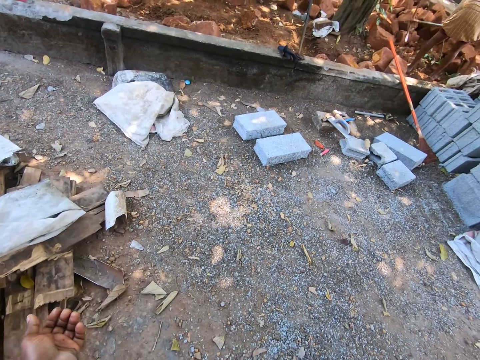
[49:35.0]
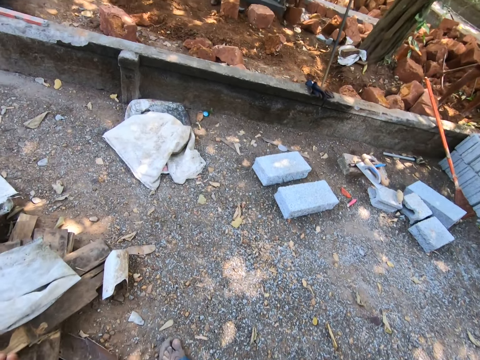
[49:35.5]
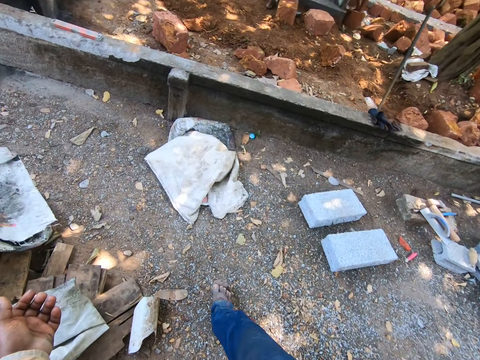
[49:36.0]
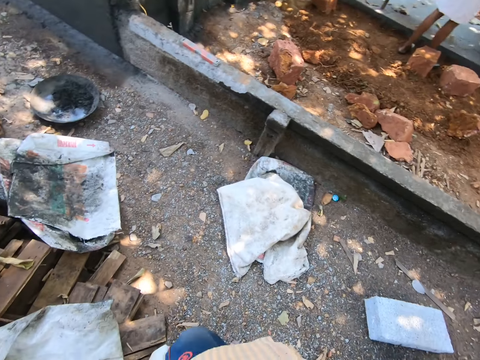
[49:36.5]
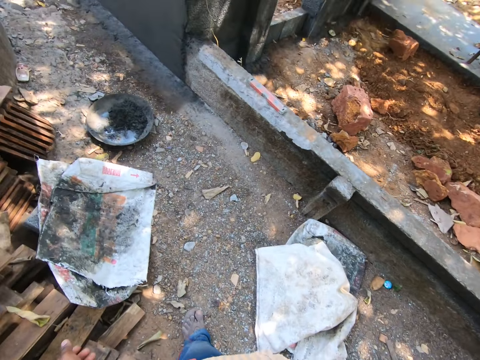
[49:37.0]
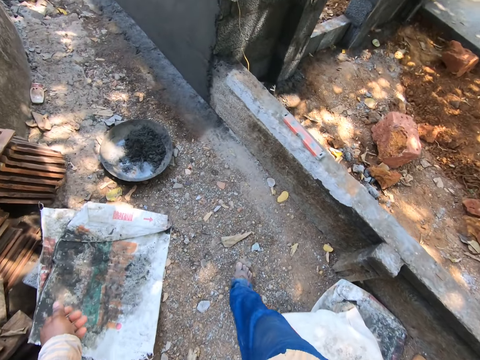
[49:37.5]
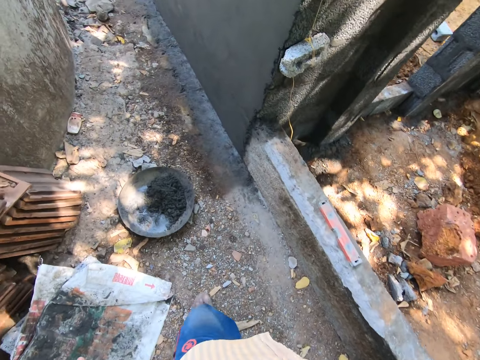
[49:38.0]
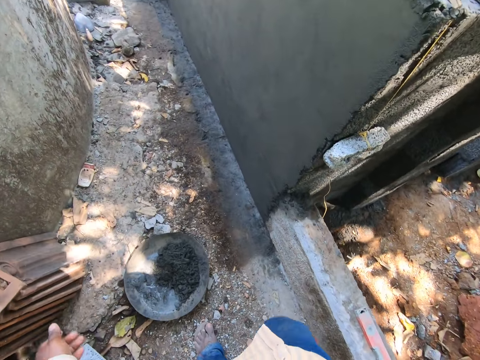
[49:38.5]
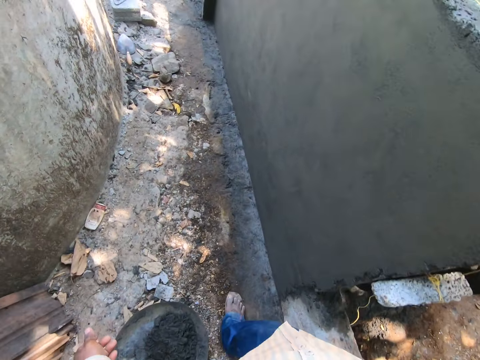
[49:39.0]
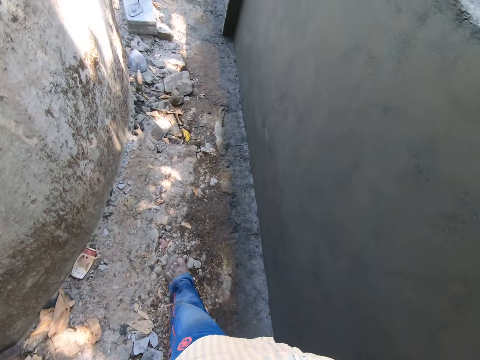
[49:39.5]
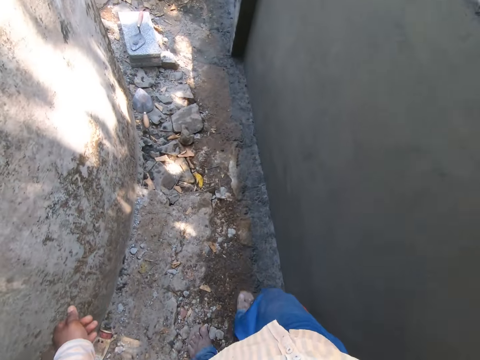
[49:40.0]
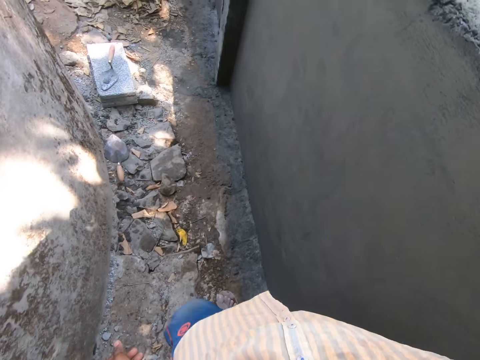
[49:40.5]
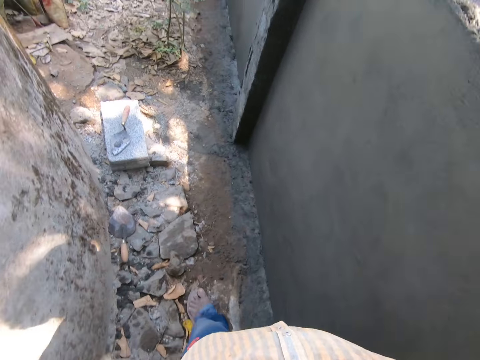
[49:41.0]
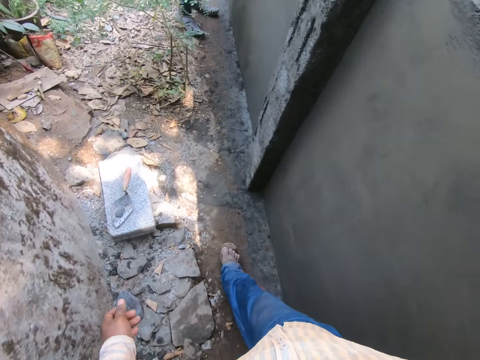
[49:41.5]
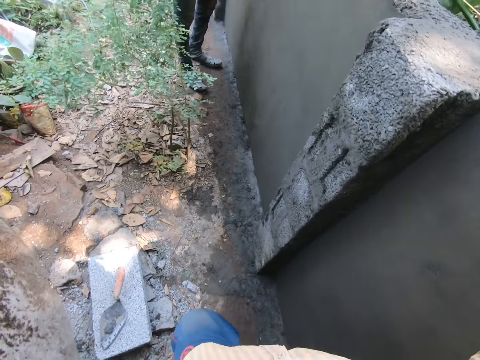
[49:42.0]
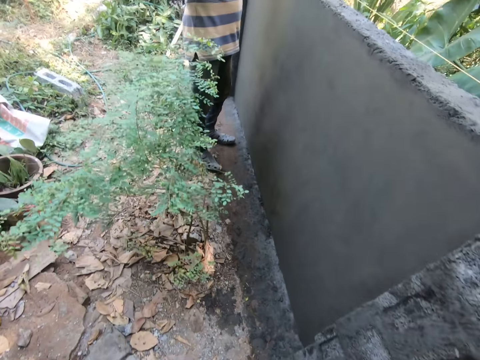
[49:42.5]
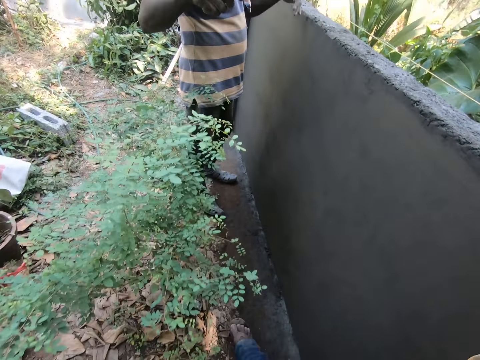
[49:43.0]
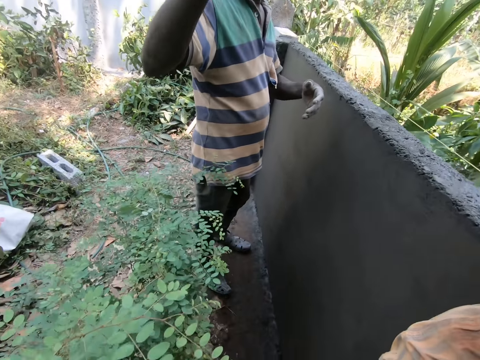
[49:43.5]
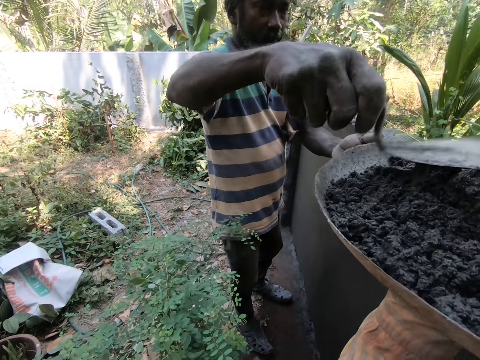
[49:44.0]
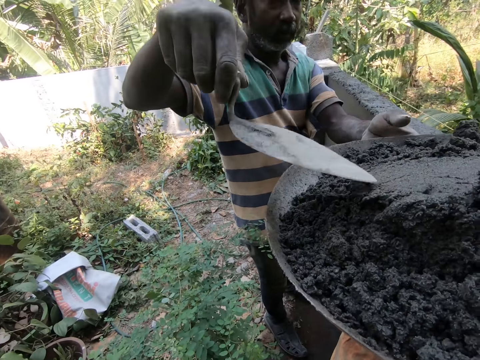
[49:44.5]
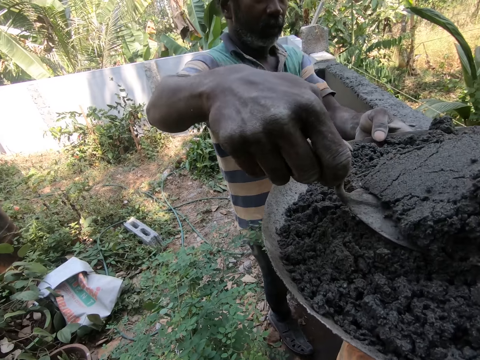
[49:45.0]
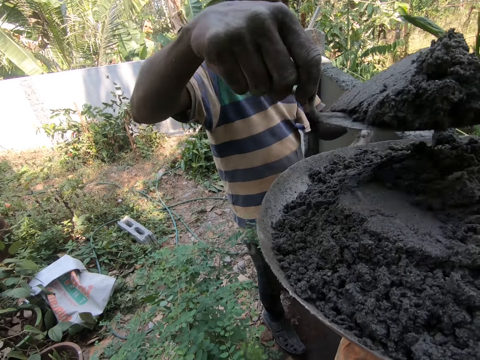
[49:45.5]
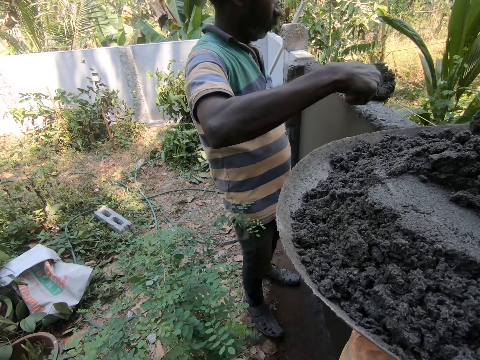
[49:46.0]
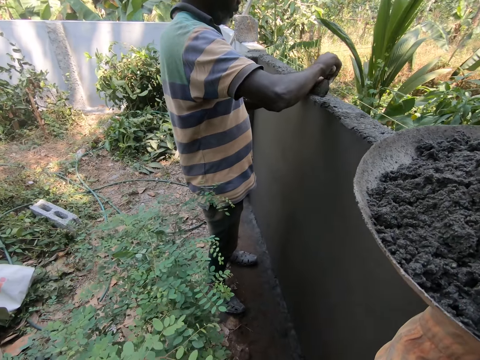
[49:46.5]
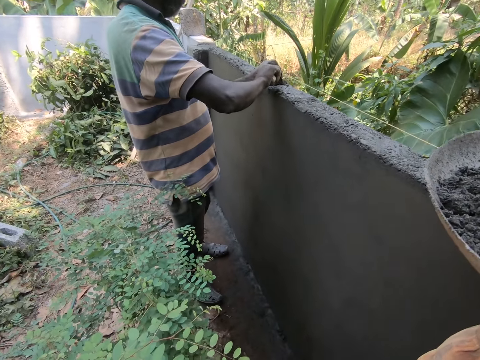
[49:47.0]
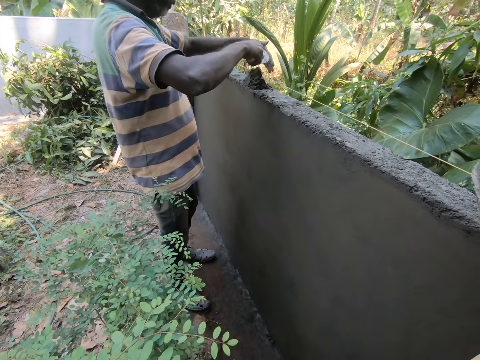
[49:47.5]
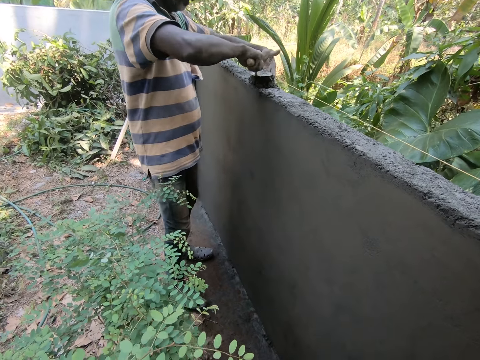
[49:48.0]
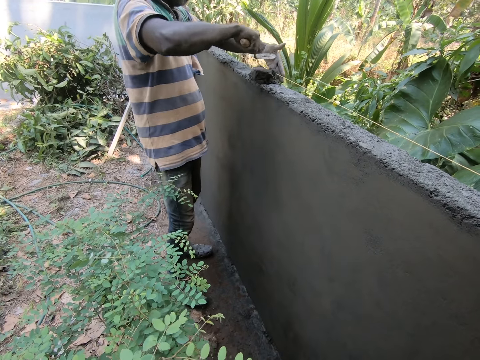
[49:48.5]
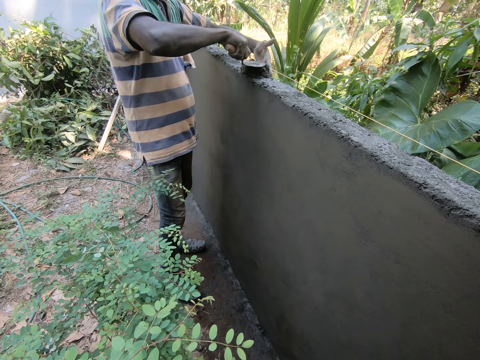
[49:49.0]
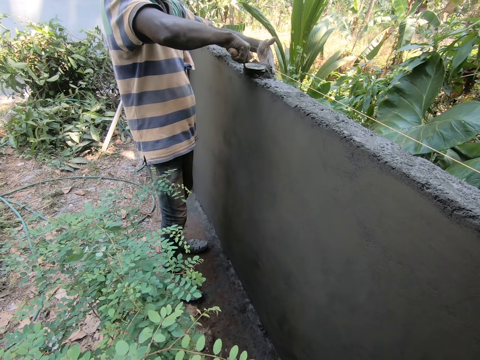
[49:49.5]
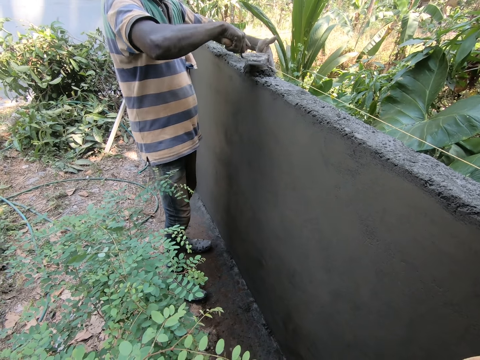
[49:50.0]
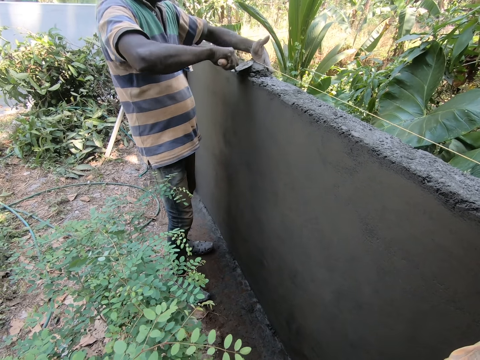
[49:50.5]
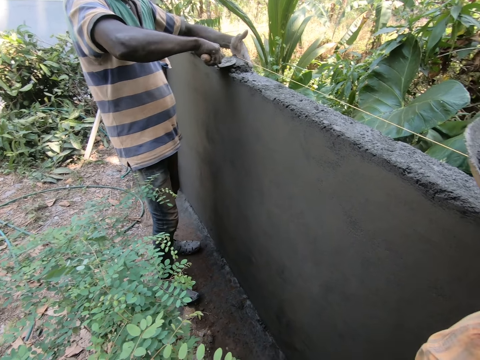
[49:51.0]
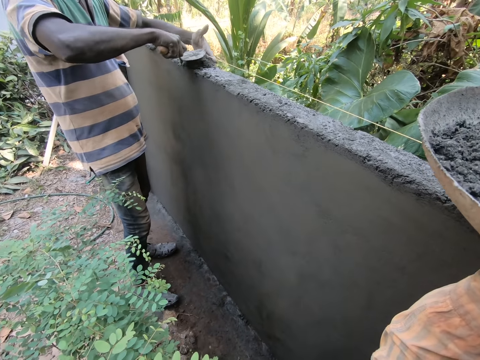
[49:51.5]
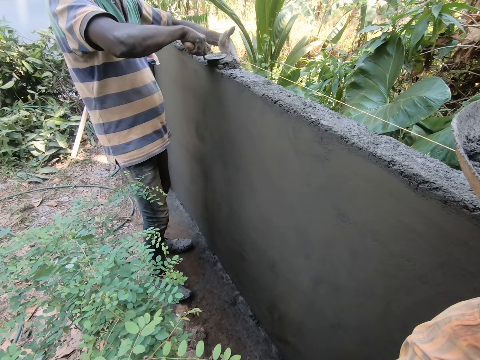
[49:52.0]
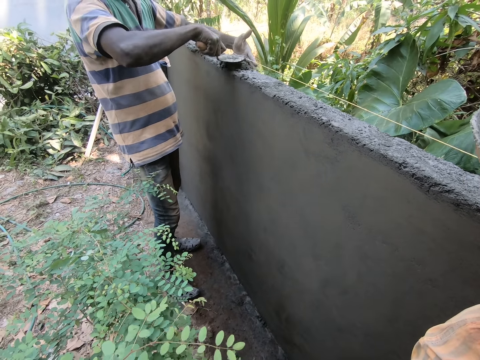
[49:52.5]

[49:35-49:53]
The camera wearer walks around with the sand. A man hits the mixed cement in the head pan with the hand trowel in his right hand. The man carries mixed cement from the head pan with the hand trowel in his right hand. The man pours the mortar on a fence with the hand trowel in his right hand. The camera wearer converses with the man. The man sets the mortar on the fence with the hand trowel in his right hand, guides the mortar on the fence with his left hand and dabs the hand trowel on the mortar with his right hand.

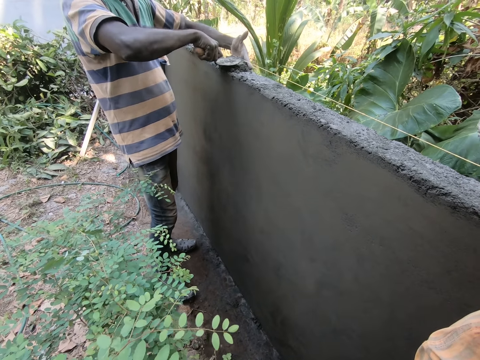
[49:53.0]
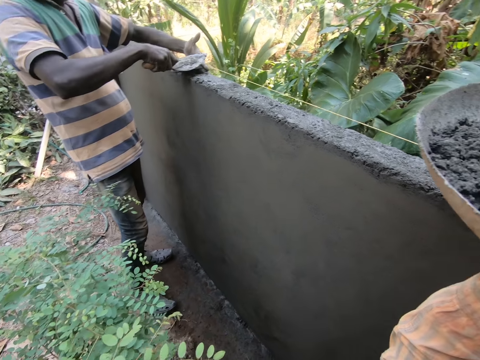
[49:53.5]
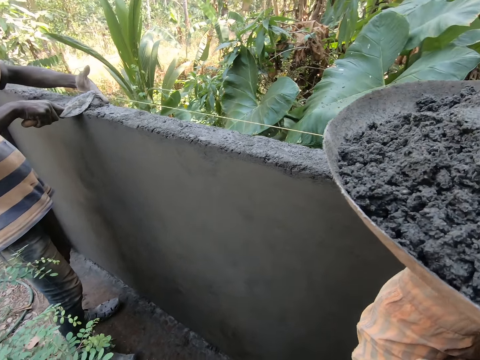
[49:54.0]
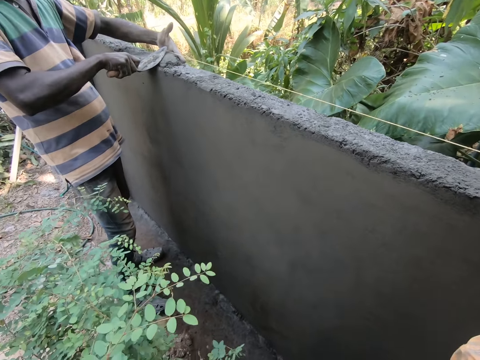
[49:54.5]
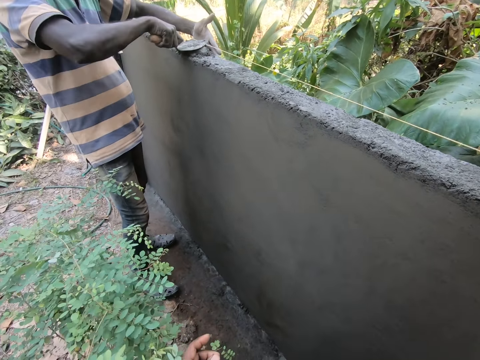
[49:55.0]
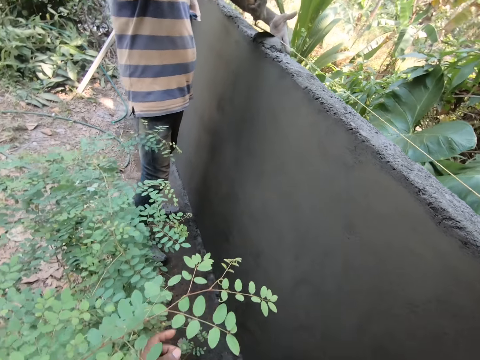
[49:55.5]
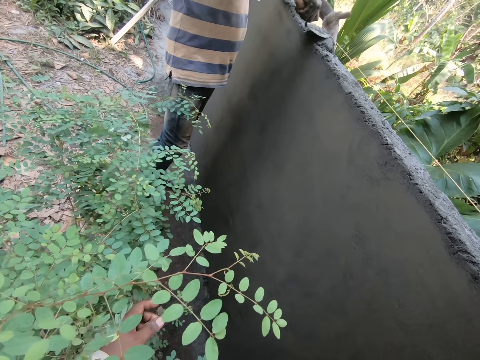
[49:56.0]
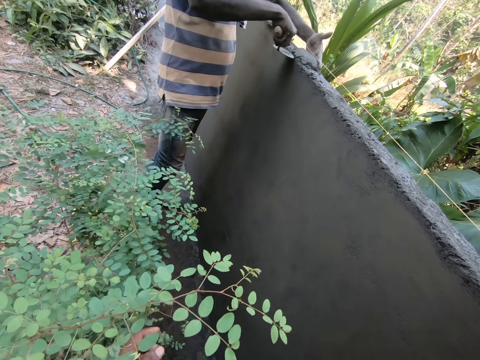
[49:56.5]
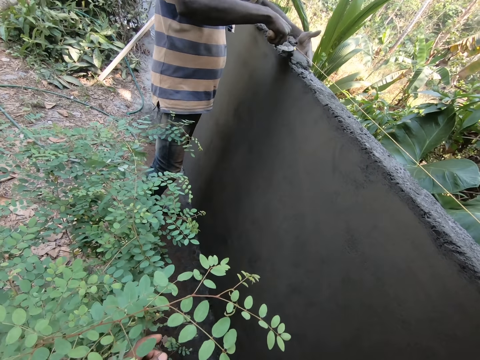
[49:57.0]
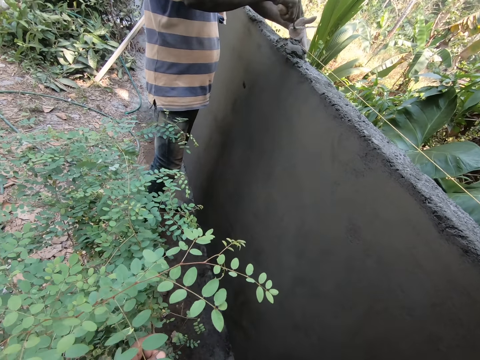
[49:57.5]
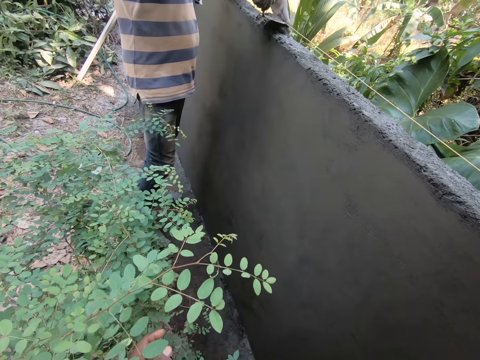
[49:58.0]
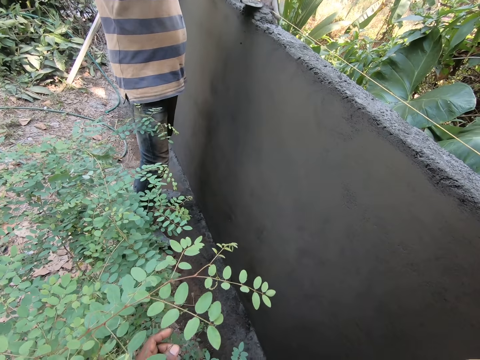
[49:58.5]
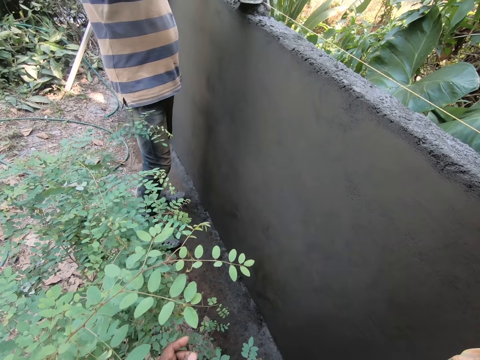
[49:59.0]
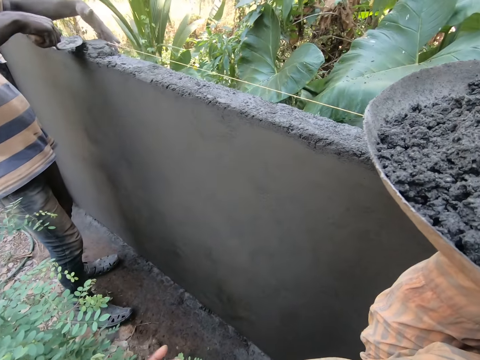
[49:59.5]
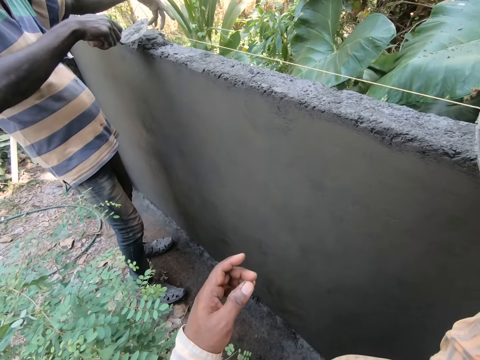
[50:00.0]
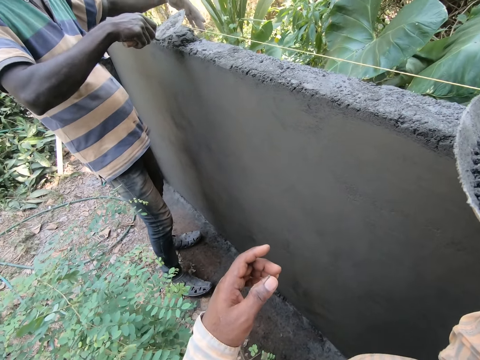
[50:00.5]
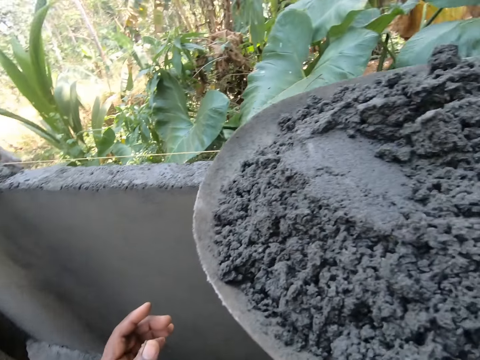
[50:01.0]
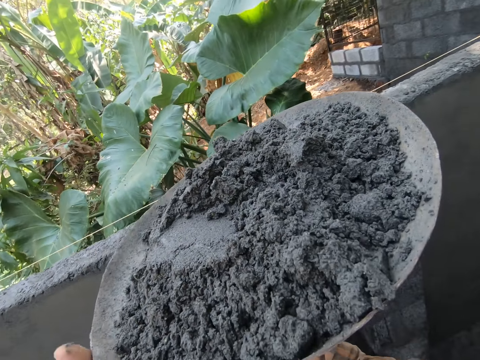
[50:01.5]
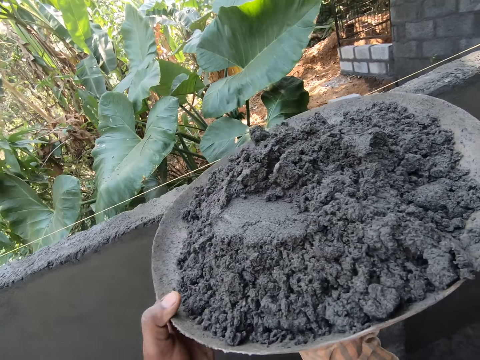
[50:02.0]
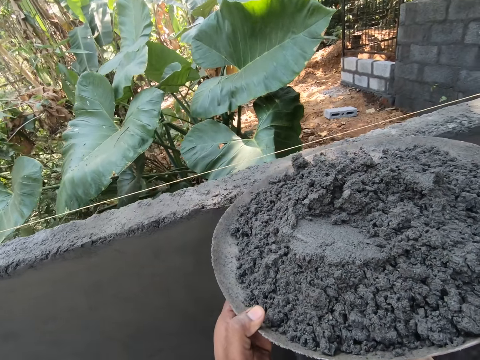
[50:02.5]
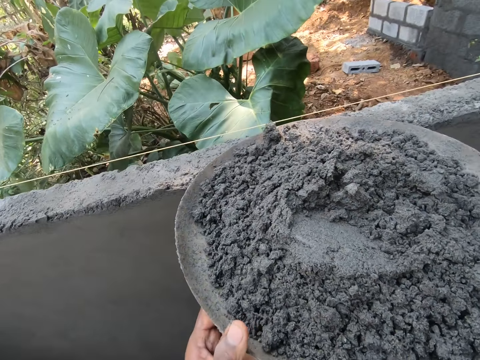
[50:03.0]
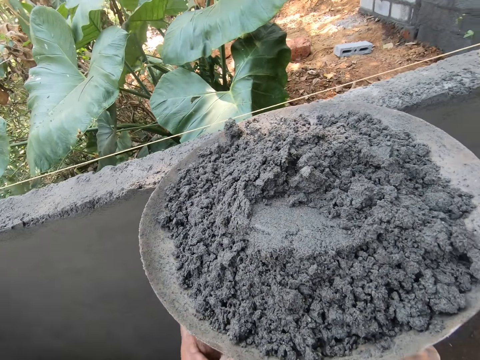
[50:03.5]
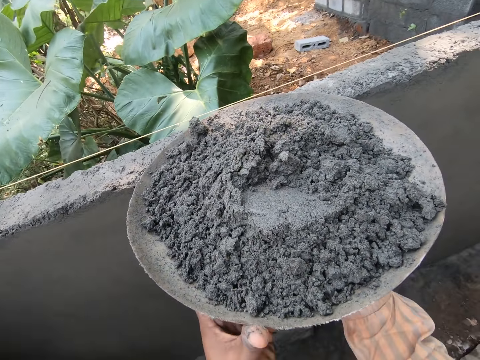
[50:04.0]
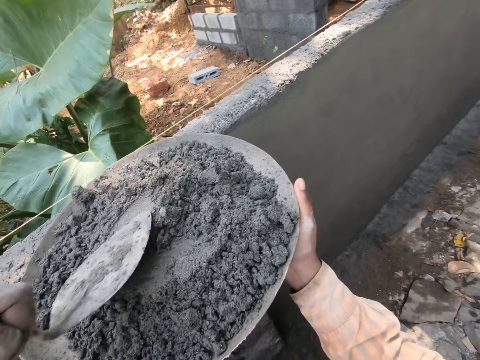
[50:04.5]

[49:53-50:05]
The camera wearer holds the bowl of mortar with his left hand. He drops the bowl of mortar on the fence with both hands. He supports the head pan against the wall. A man hits the mortar with the hand trowel in his right hand.
